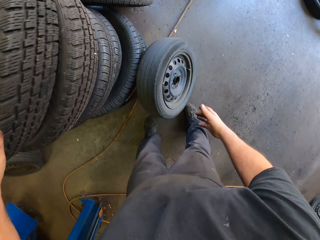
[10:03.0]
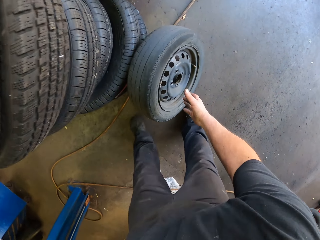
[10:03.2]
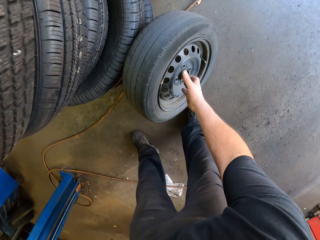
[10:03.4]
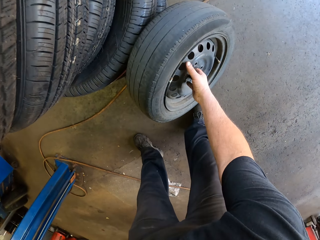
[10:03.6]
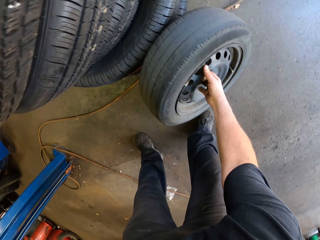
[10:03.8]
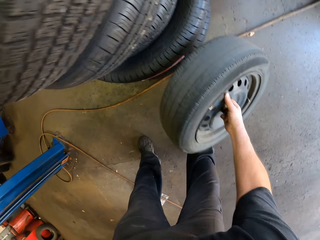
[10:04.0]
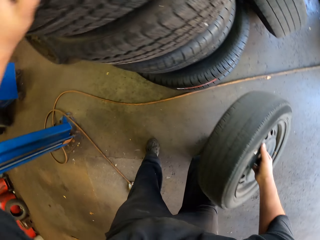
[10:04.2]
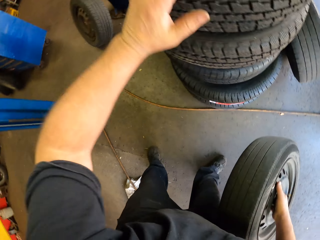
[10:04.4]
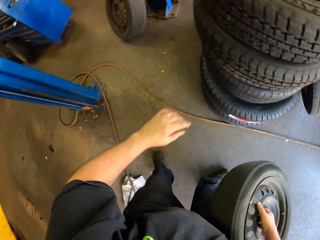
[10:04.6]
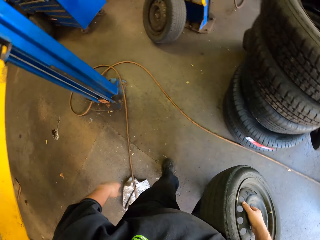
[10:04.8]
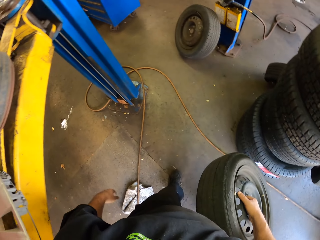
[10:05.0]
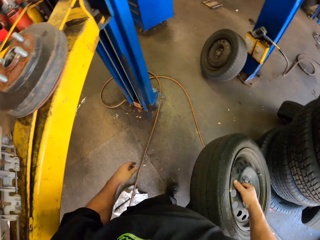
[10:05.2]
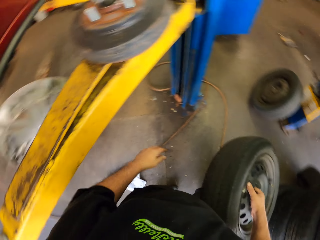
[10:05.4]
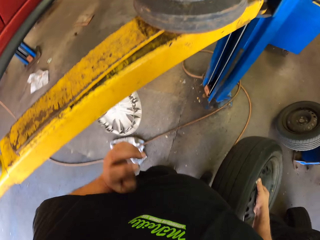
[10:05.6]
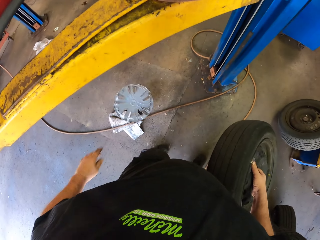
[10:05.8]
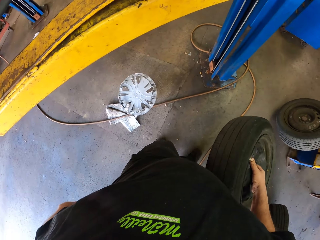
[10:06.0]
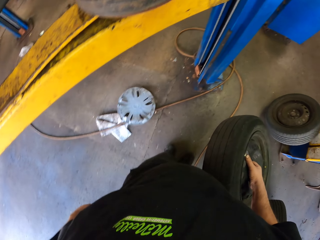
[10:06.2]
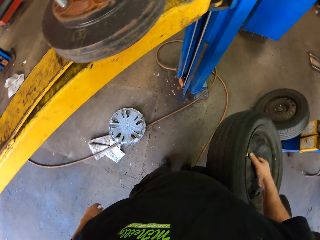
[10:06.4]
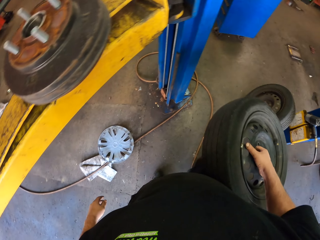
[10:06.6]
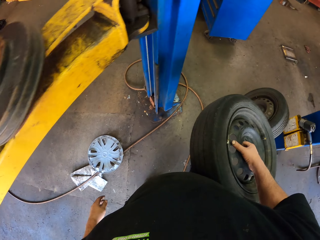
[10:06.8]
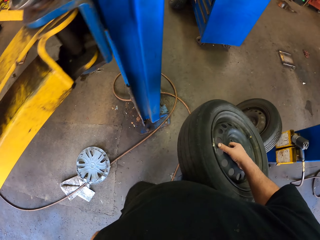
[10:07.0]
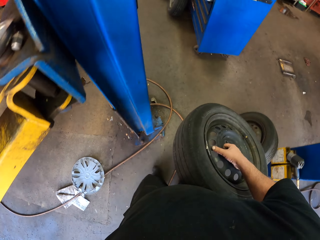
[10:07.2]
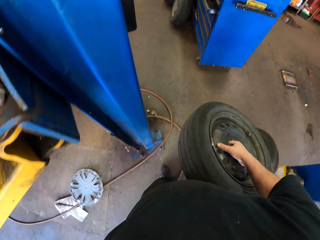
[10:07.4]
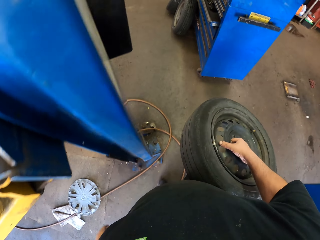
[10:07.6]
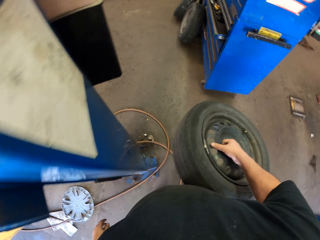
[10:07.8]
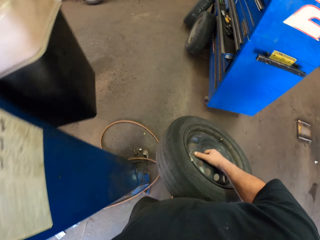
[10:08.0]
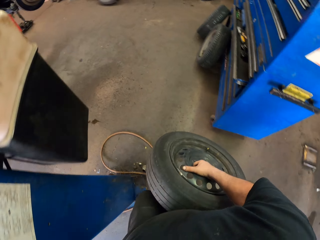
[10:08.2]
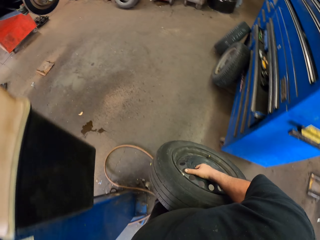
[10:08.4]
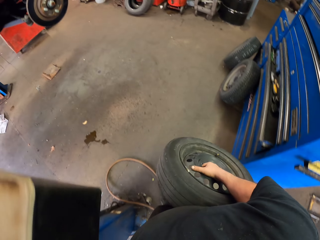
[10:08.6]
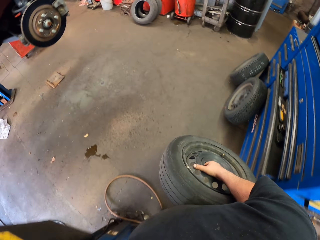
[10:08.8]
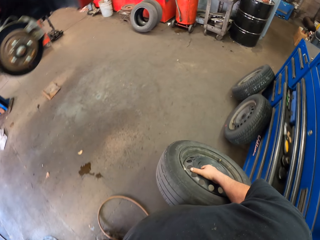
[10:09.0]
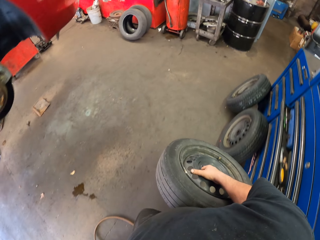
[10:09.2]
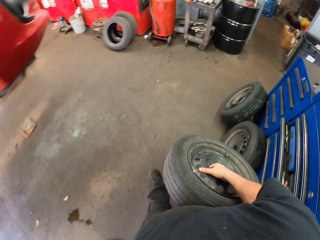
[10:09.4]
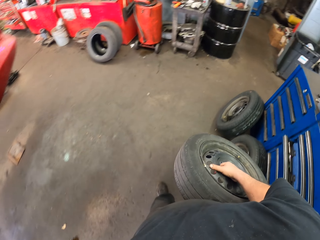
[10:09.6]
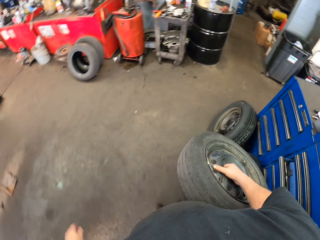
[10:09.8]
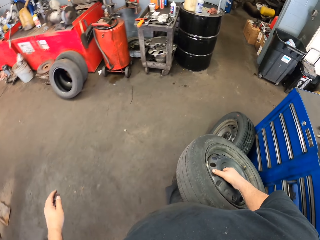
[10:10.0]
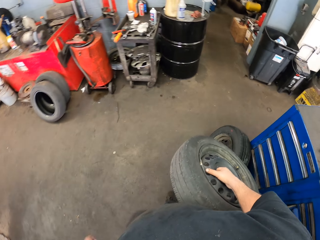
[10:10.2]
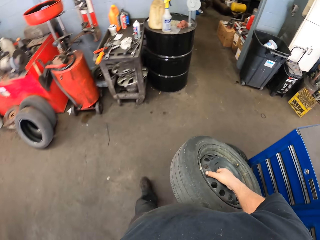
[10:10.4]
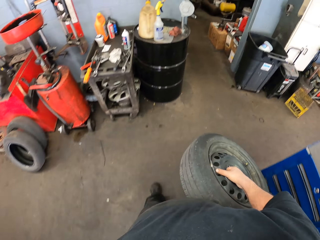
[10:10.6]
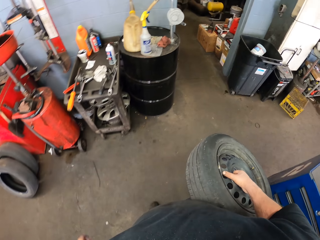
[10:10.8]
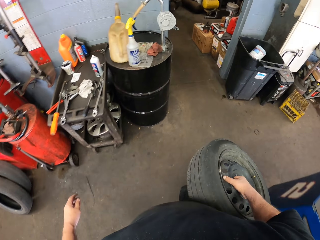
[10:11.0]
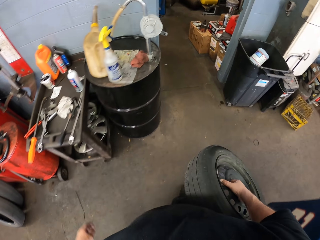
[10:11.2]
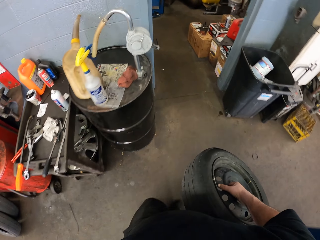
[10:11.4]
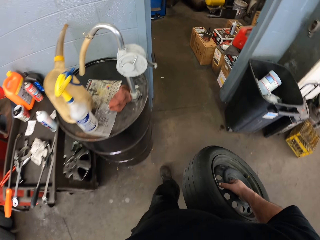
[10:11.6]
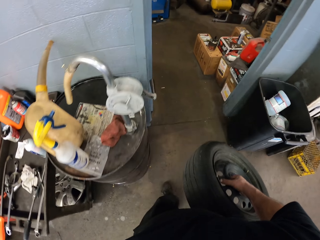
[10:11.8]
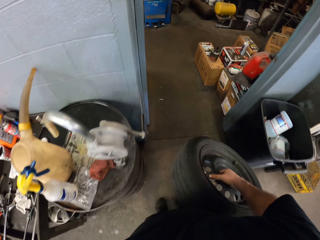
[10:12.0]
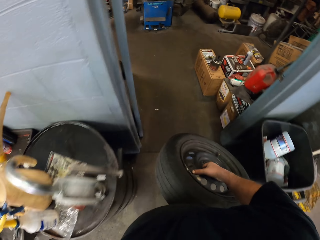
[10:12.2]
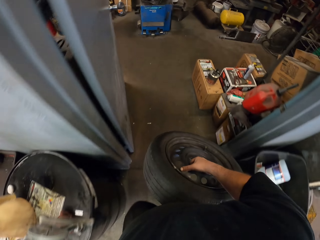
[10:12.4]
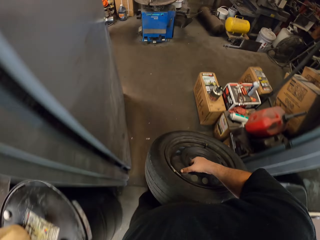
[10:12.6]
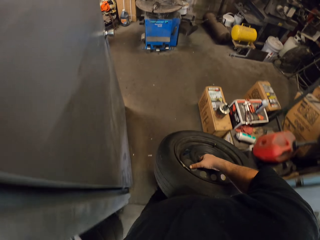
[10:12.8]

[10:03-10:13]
The camera wearer picks up the tire. They walk across the garage.

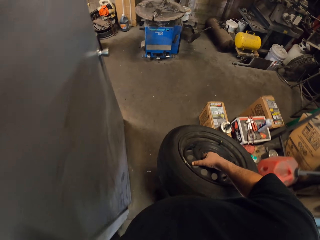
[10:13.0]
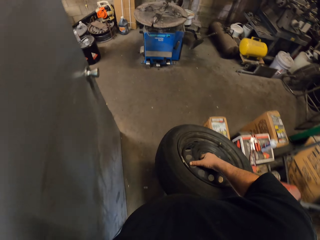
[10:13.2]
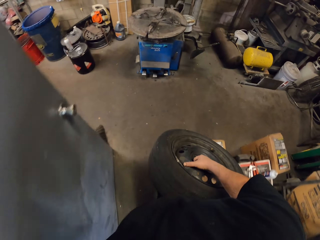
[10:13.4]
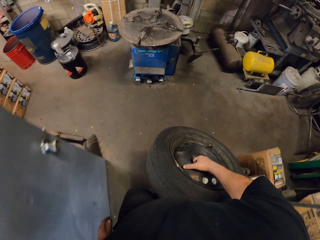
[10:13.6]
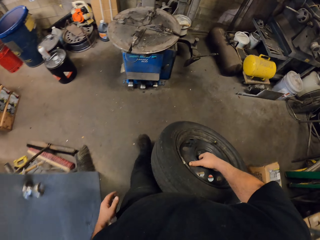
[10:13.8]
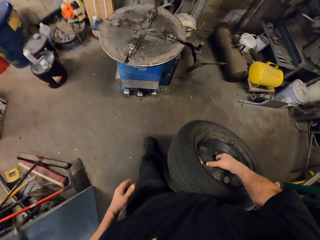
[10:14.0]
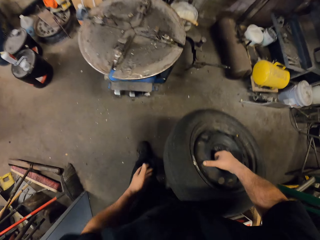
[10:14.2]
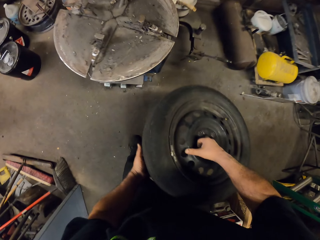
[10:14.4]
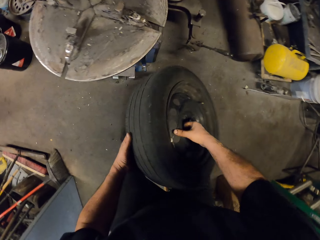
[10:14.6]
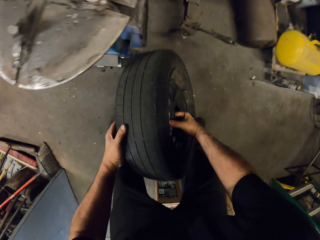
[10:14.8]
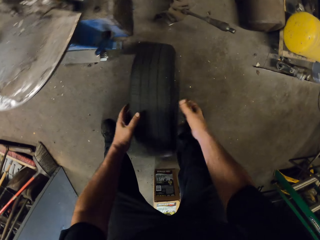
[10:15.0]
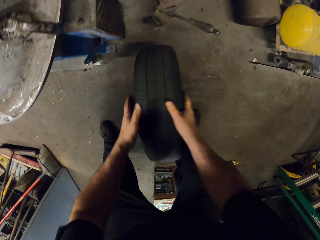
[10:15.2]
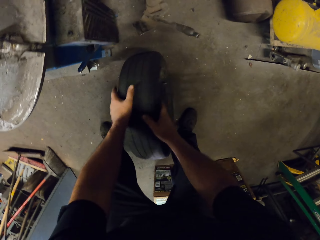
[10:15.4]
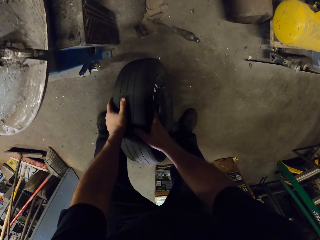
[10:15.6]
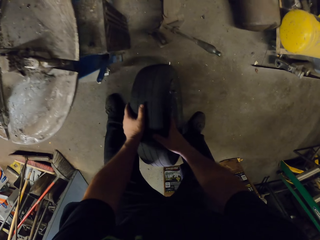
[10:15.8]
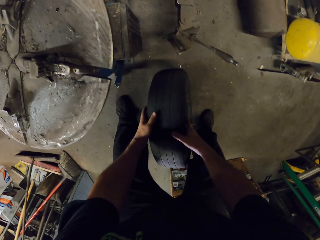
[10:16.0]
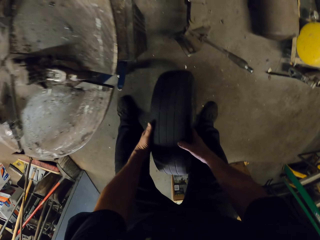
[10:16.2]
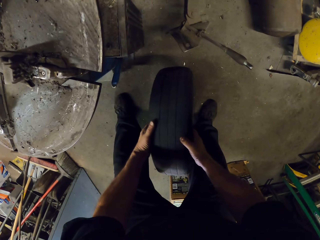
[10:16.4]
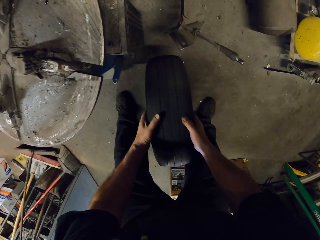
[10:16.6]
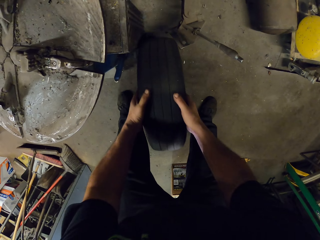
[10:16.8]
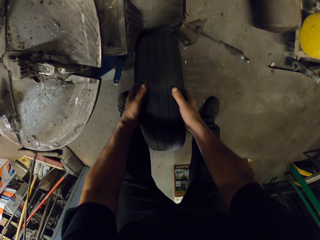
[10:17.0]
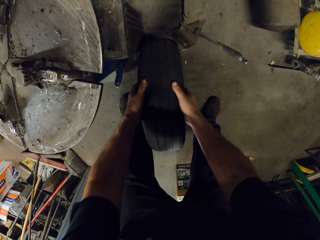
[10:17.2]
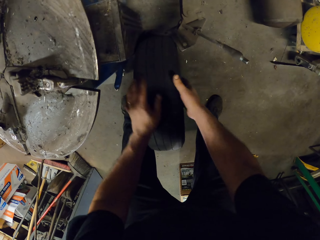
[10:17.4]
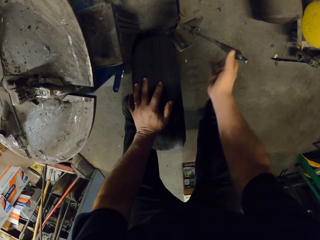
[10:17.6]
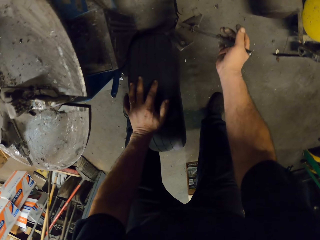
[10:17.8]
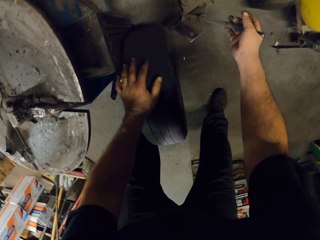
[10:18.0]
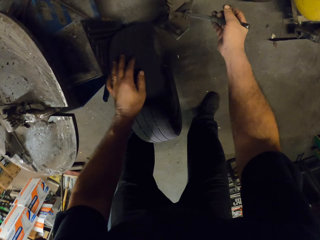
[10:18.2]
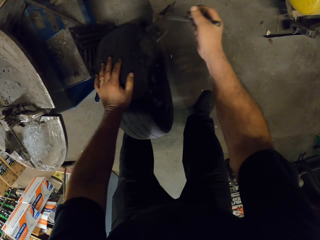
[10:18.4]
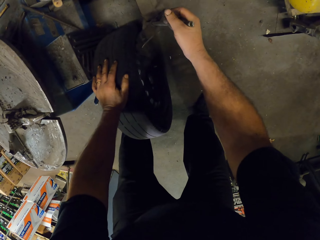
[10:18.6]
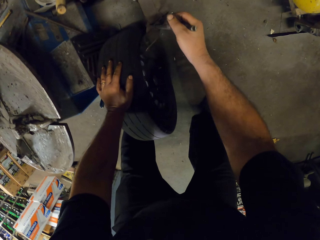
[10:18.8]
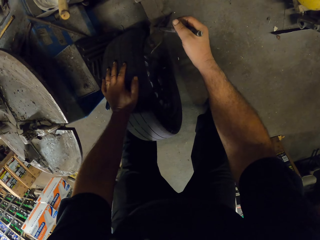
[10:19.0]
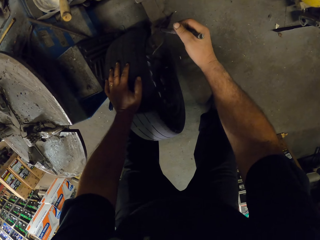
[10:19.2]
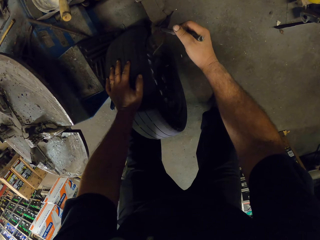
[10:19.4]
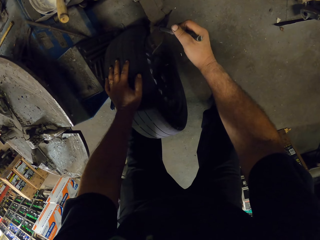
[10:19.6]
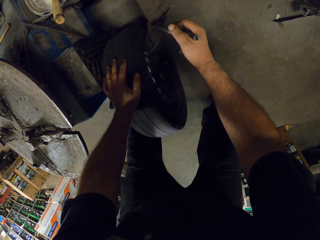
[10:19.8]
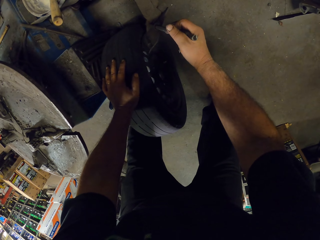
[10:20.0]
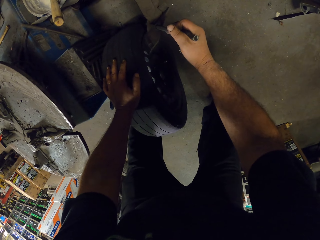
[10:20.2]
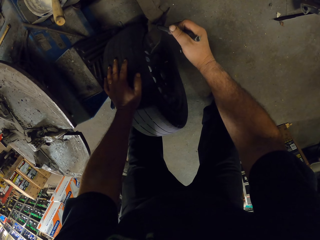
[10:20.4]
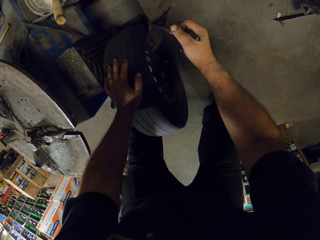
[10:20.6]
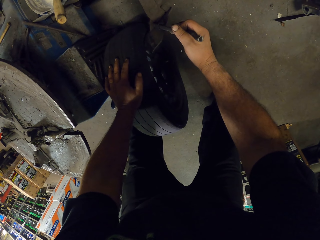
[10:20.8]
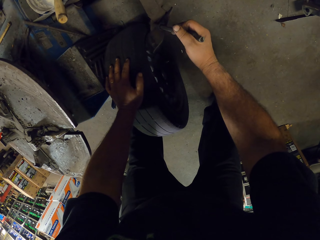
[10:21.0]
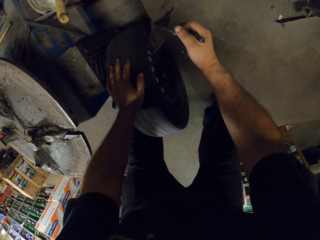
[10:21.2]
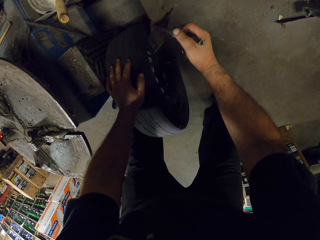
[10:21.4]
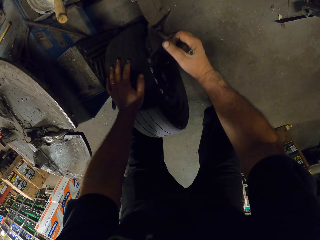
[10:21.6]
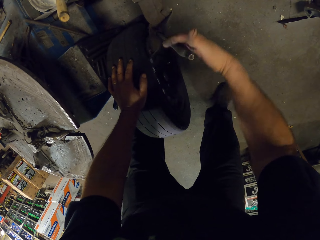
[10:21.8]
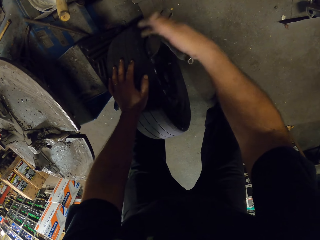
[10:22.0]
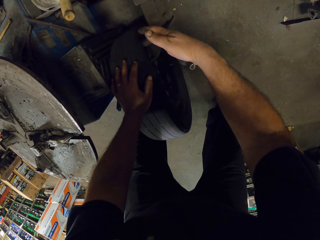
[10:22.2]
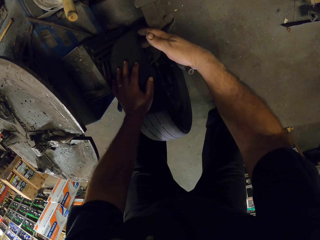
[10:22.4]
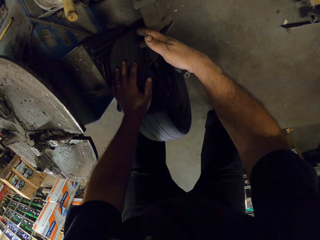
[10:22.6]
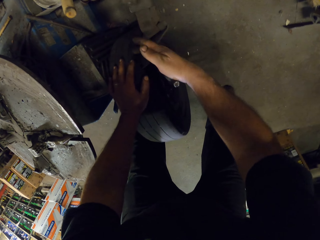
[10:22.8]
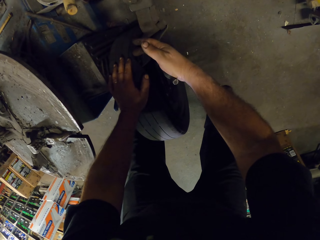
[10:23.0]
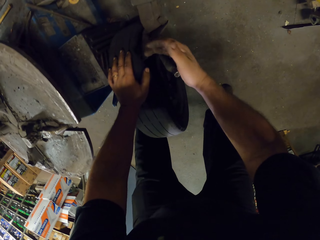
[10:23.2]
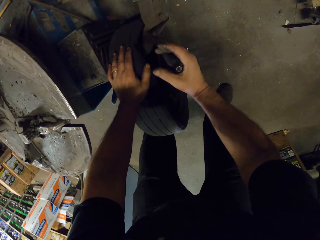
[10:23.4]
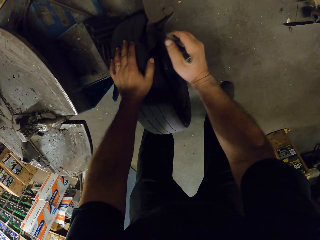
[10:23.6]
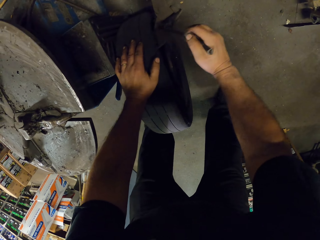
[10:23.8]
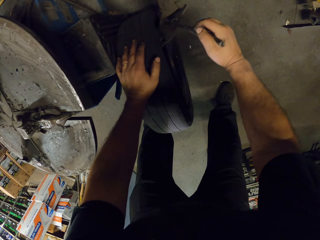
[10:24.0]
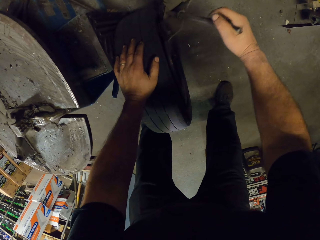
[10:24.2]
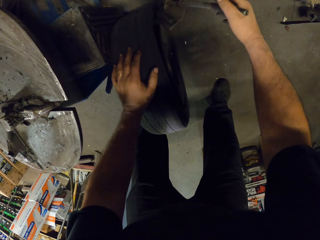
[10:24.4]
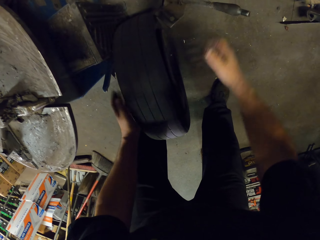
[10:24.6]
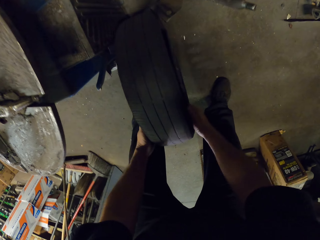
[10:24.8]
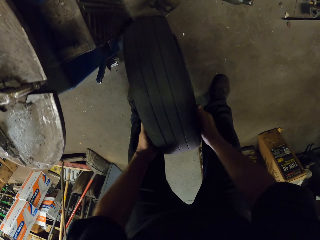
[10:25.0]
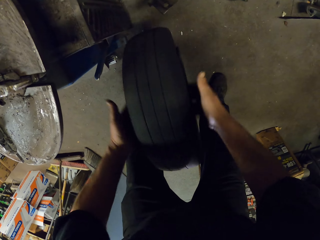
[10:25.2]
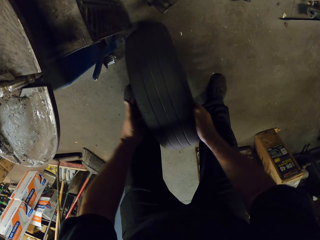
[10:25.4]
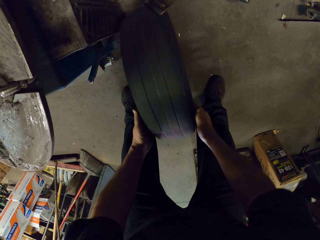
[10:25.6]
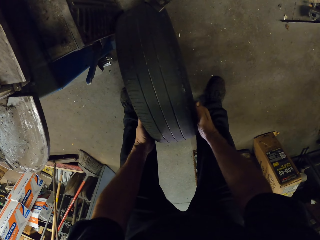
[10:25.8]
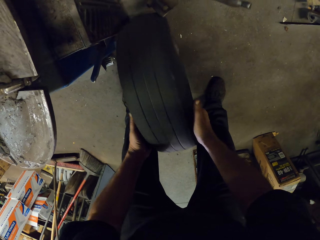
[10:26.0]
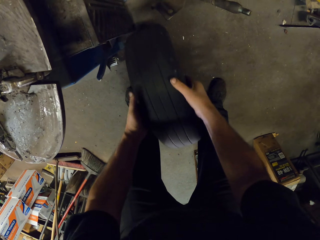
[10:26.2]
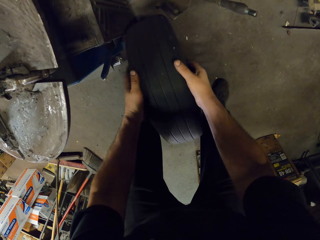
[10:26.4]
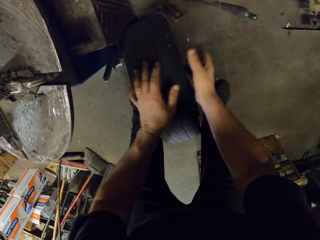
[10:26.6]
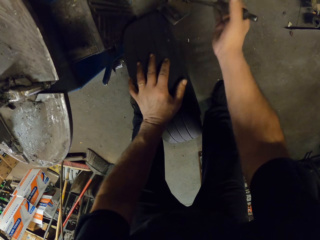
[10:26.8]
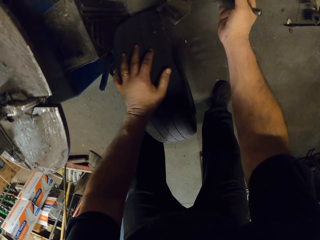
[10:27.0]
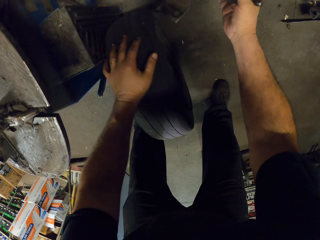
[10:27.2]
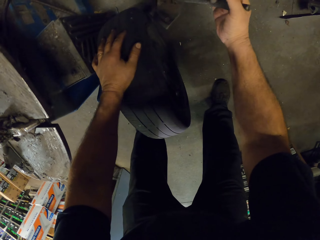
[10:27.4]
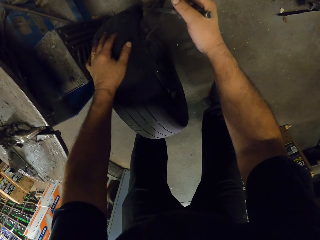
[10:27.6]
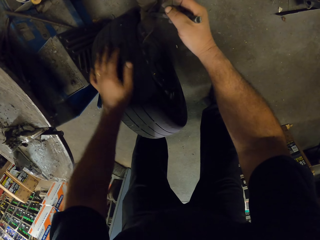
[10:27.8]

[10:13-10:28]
The camera wearer puts the tire on the floor. They put the tire in a hunter tire machine. They remove the rim from the tire with the rim remover. They roll the tire.
